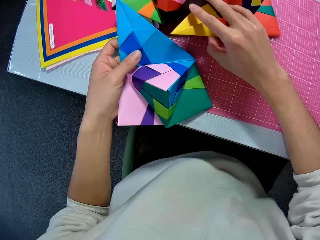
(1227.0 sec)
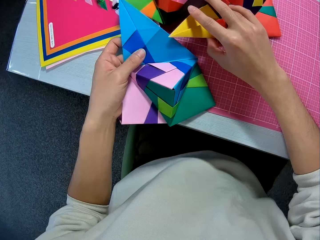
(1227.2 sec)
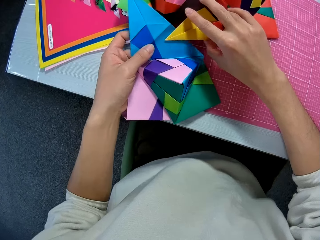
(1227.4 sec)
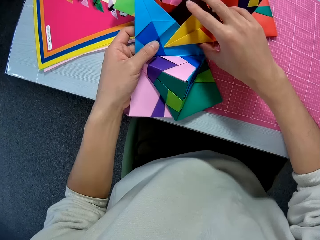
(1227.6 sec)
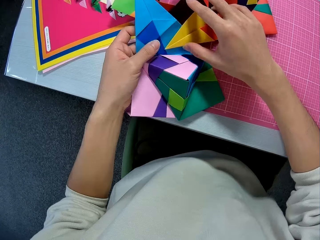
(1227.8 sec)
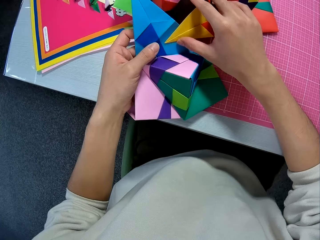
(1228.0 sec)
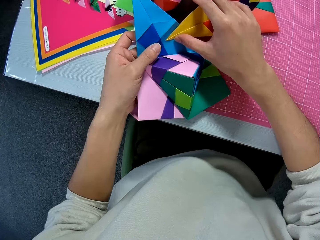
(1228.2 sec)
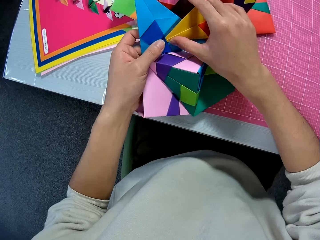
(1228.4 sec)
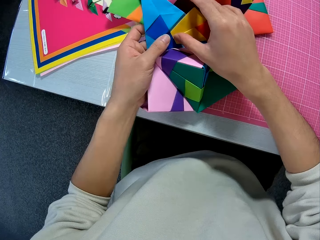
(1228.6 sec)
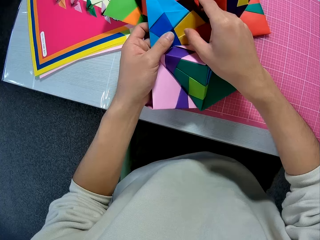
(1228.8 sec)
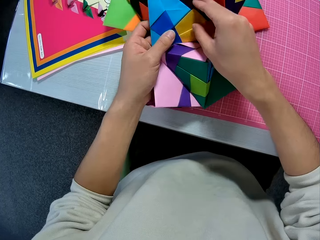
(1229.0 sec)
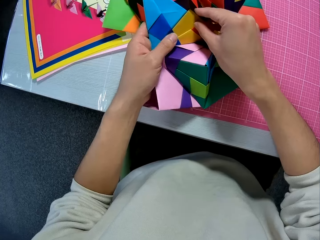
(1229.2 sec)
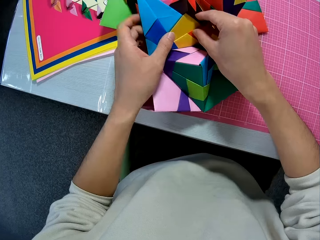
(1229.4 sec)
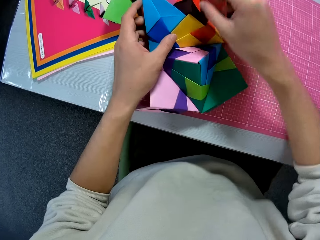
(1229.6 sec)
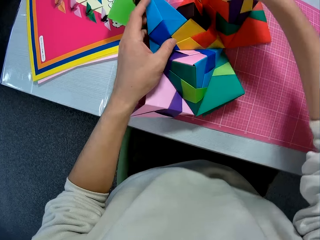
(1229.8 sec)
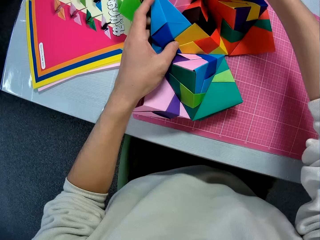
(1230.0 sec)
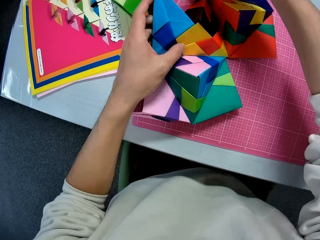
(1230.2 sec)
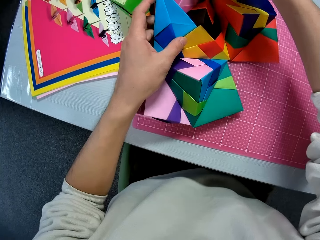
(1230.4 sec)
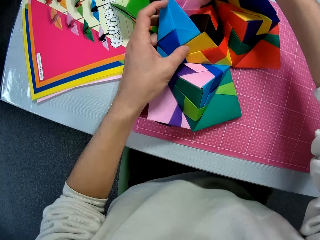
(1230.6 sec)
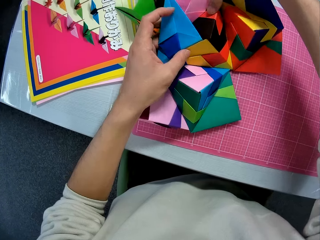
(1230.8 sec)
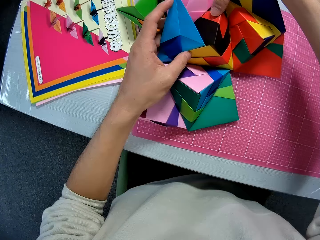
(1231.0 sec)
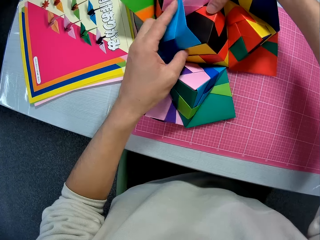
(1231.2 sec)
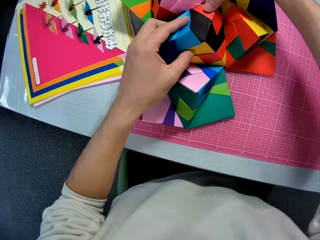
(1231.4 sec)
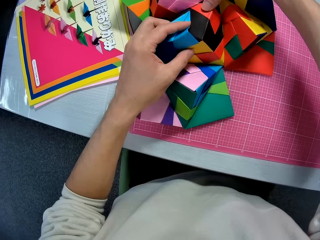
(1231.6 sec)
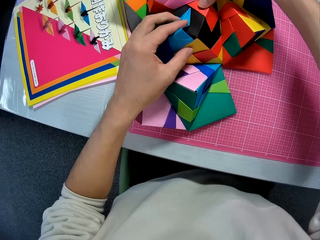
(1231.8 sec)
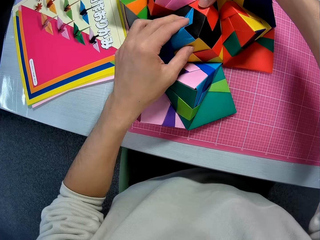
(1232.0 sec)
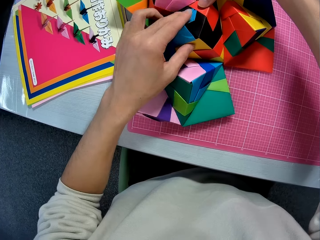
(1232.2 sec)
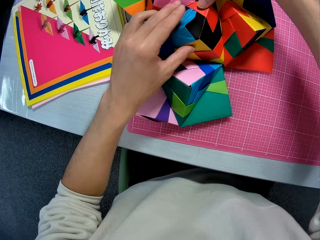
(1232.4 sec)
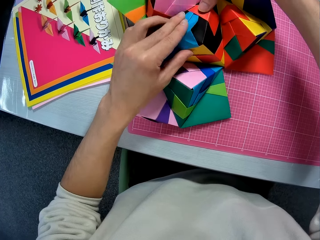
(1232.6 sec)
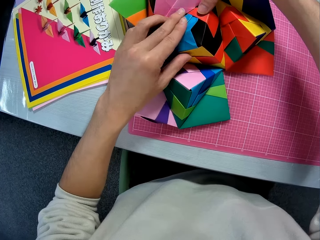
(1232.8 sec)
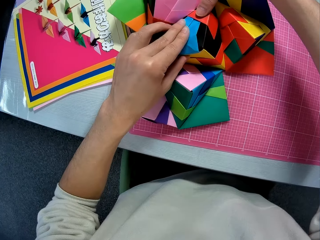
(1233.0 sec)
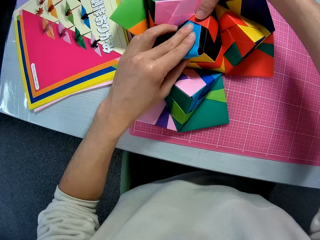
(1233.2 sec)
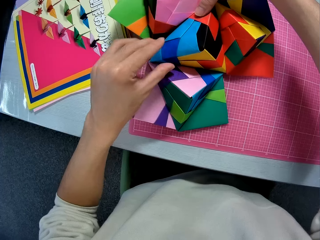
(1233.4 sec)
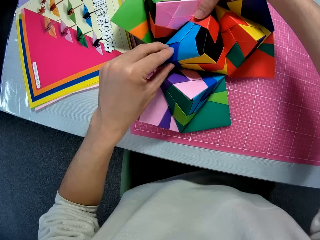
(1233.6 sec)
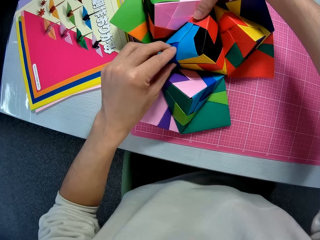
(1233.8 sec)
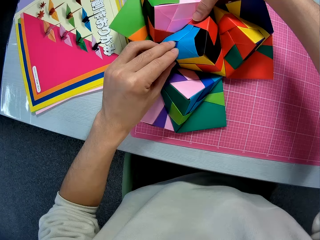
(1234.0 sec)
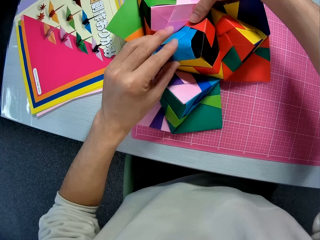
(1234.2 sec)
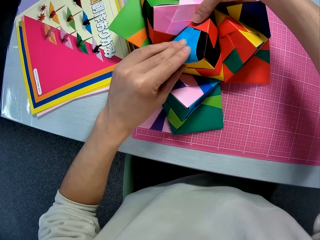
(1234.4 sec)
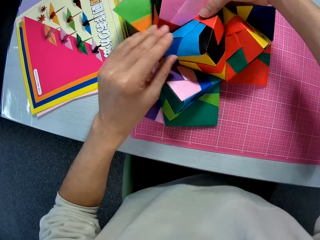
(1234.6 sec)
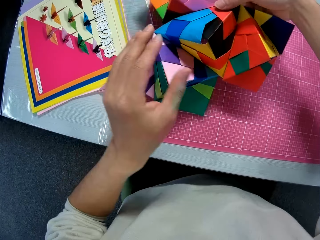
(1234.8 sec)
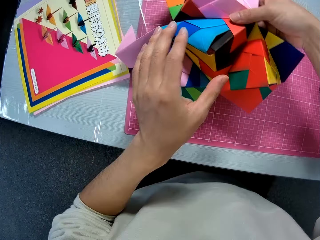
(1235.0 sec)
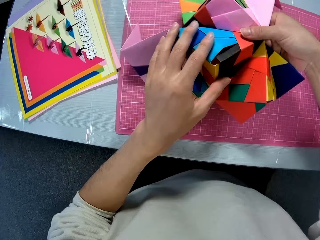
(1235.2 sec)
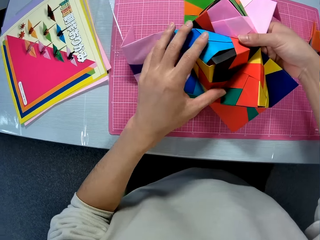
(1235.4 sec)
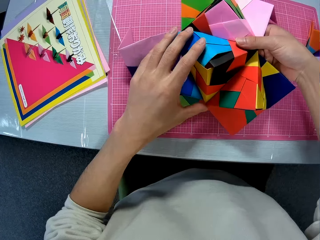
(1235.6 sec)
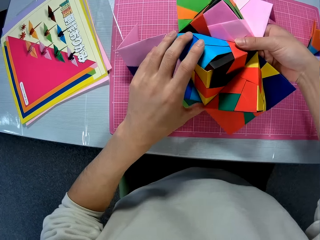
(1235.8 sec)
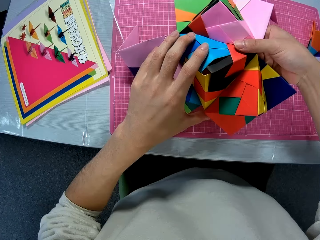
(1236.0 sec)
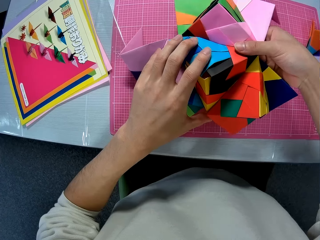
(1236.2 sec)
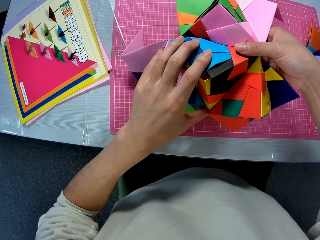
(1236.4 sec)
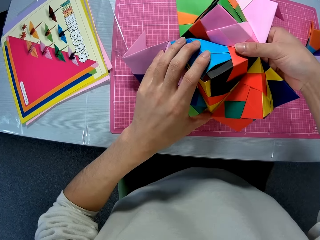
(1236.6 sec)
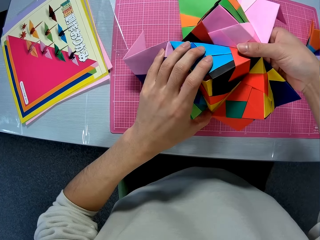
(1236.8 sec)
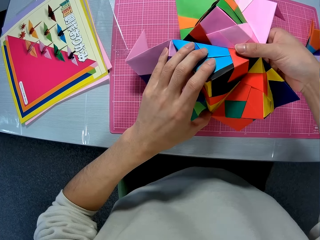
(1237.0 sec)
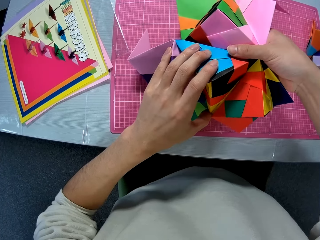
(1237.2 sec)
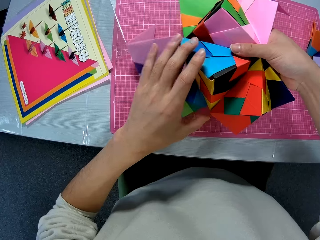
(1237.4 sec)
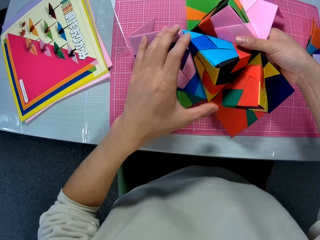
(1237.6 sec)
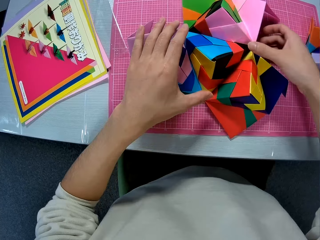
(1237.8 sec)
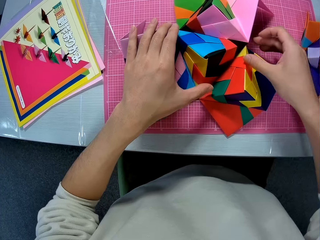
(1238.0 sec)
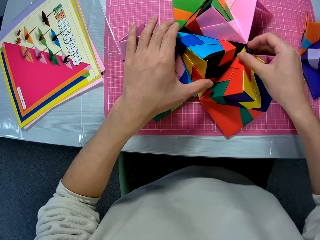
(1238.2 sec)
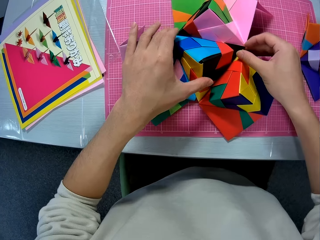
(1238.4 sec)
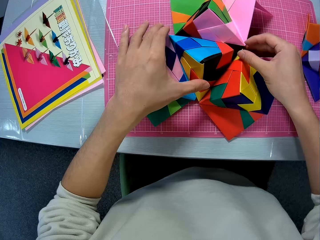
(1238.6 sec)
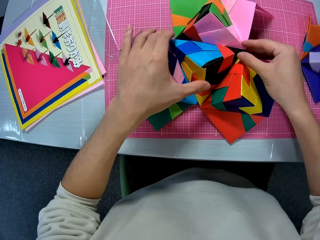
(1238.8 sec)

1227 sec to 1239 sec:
The camera wearer picks a crafting paper. They join the crafted papers together.

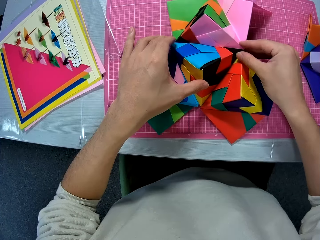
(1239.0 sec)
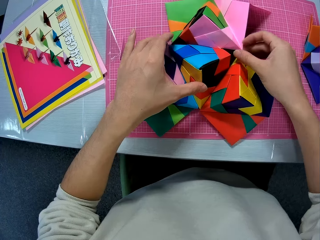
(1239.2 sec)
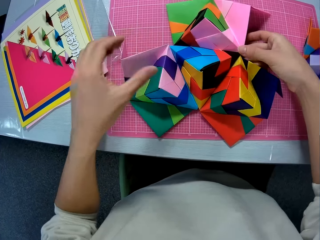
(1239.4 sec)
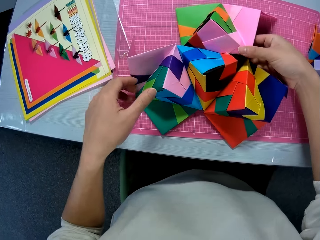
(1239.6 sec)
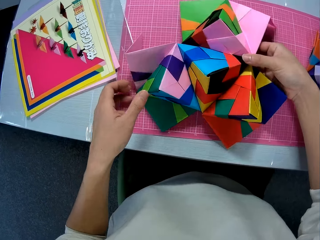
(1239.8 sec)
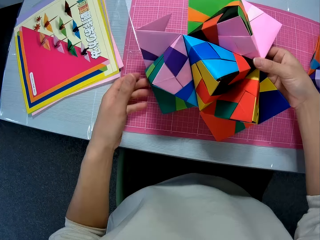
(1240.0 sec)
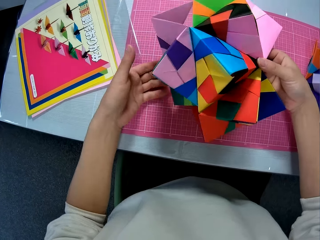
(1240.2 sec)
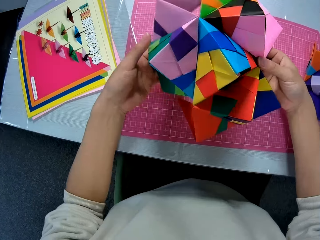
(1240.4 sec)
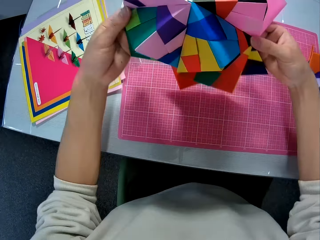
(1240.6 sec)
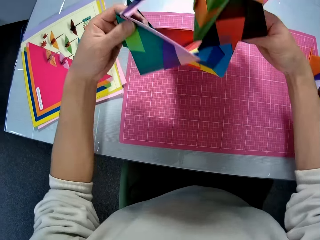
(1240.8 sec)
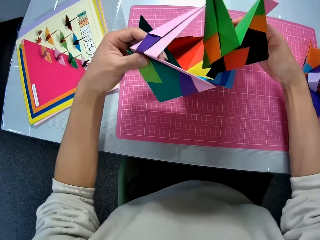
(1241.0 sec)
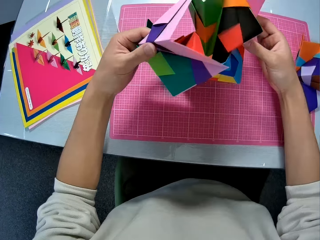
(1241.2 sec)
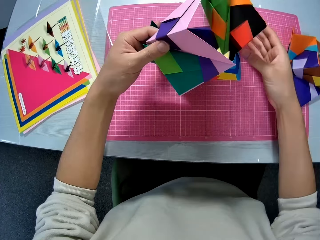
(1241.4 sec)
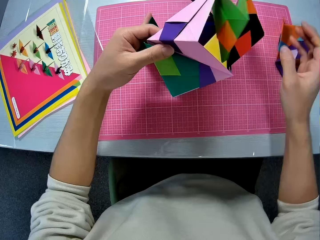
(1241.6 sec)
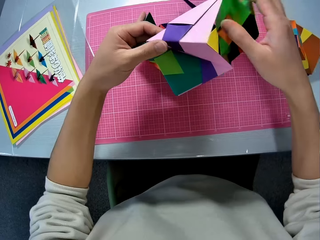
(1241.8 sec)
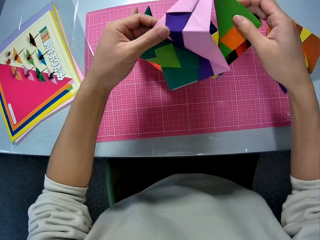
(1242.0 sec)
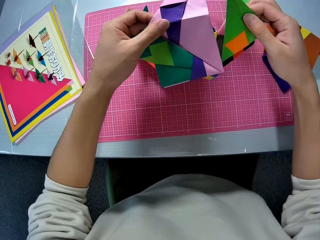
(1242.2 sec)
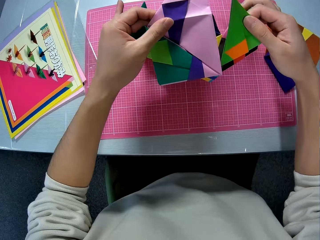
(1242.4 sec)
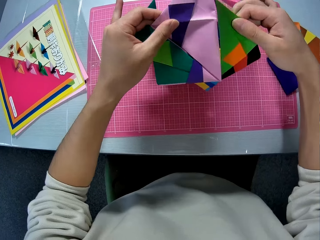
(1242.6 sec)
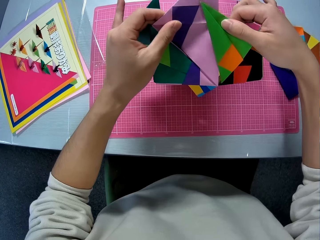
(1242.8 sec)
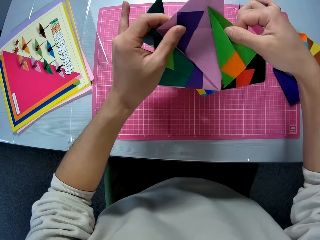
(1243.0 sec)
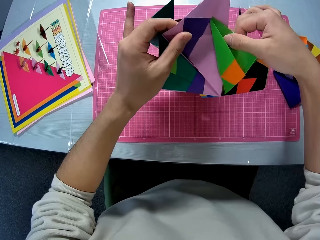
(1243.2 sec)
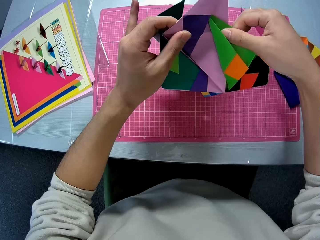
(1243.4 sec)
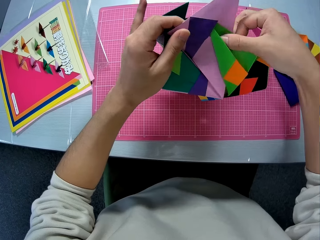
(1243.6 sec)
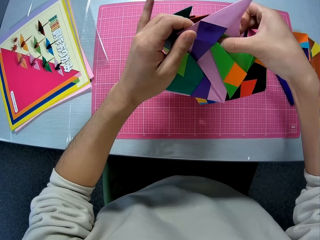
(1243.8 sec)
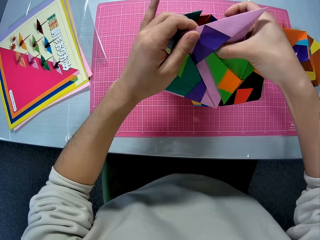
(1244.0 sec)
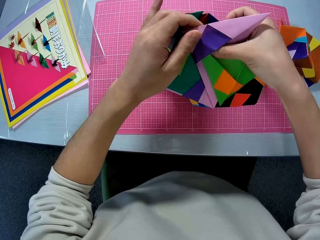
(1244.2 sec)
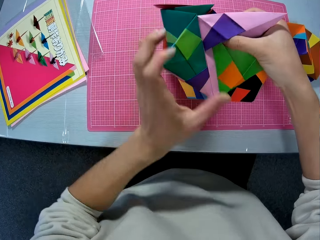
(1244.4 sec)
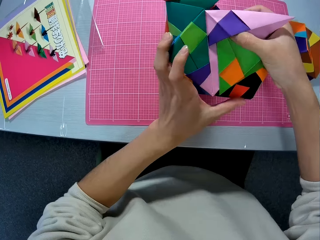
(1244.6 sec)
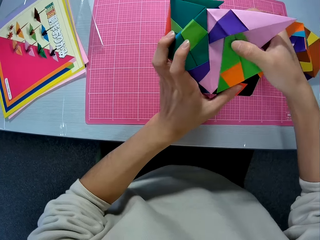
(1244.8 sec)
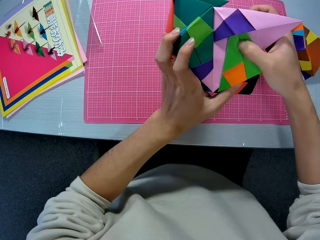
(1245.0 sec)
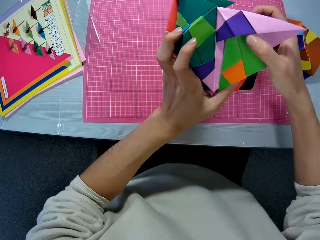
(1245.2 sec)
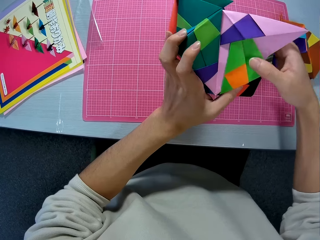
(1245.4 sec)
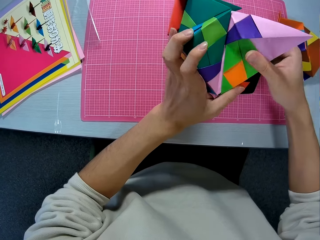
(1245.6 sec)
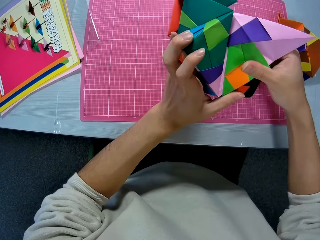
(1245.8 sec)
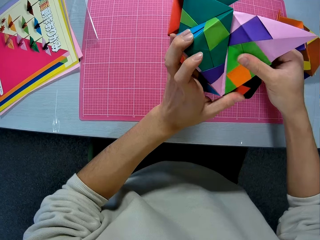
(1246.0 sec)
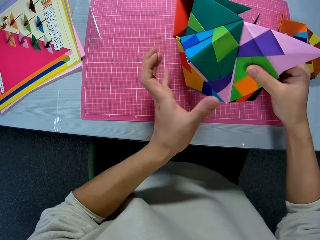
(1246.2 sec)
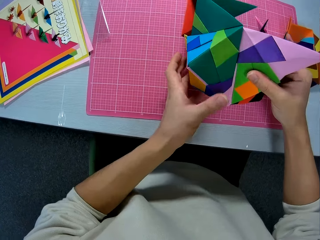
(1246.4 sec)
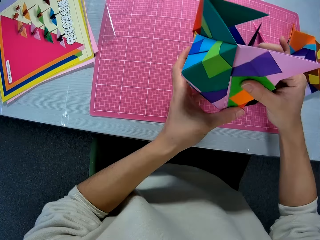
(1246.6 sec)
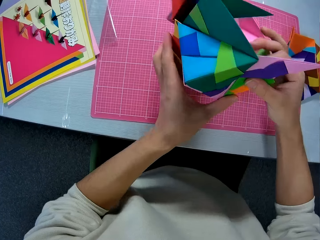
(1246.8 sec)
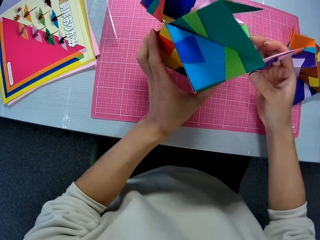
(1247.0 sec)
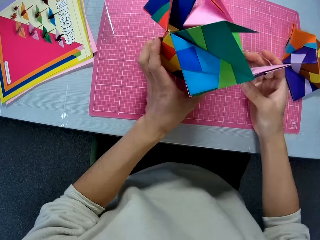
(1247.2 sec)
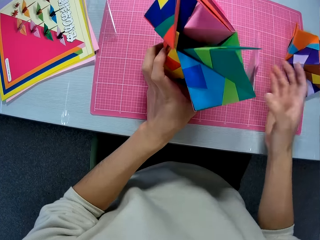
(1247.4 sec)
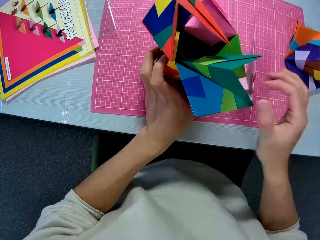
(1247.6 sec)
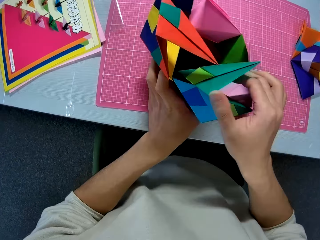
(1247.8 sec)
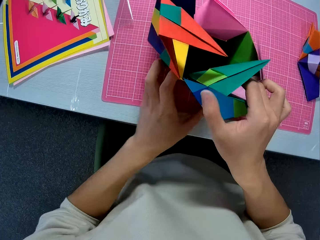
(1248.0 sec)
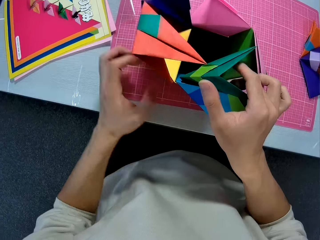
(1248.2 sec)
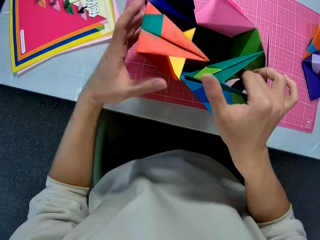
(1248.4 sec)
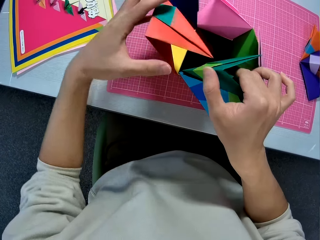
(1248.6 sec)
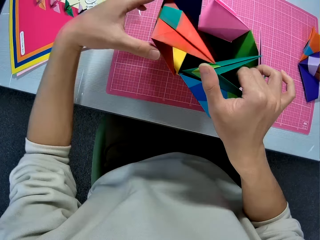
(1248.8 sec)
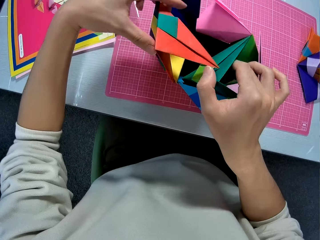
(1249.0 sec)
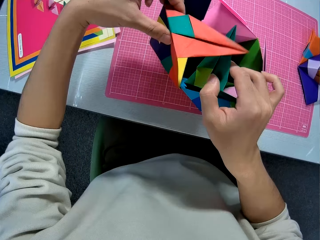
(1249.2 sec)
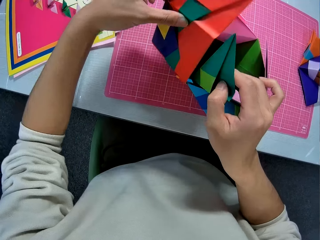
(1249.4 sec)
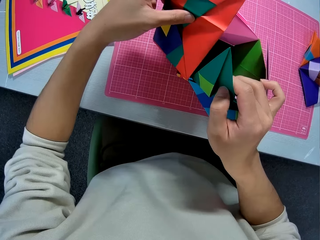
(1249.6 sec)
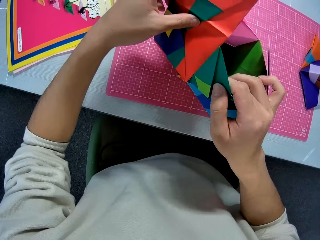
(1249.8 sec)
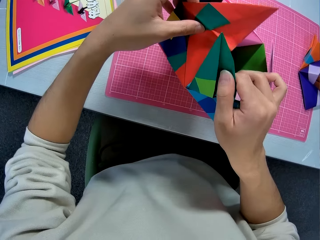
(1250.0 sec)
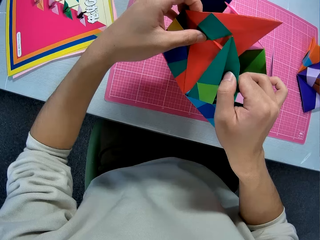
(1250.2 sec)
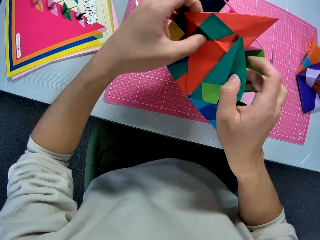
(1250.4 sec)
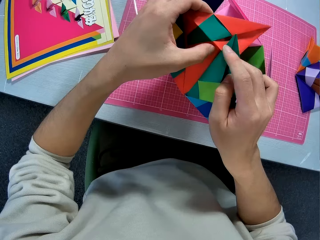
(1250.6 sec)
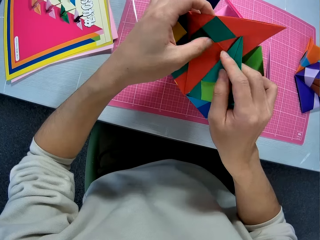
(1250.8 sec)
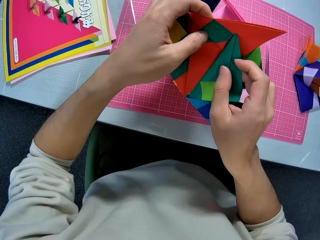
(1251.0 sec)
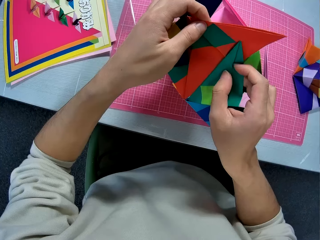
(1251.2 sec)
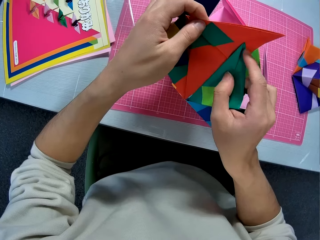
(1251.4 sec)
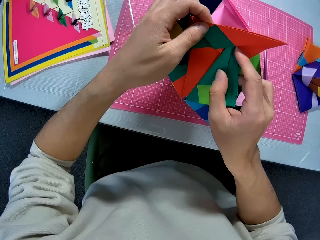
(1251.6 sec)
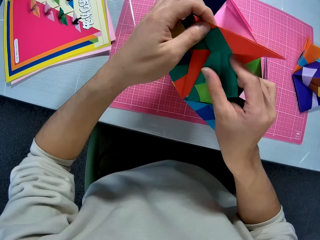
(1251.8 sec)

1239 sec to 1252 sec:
The camera wearer turns the crafting paper. They attach the crafting paper.
